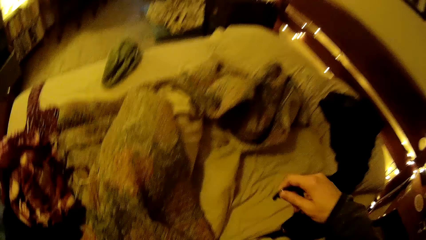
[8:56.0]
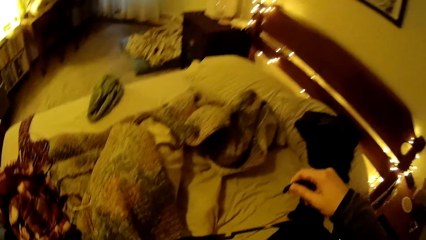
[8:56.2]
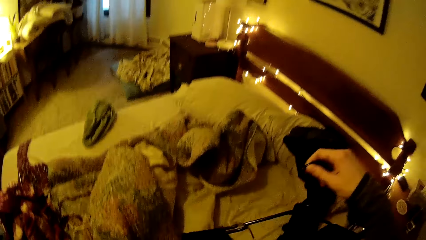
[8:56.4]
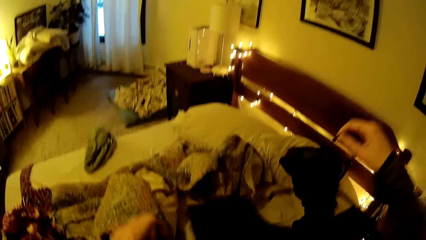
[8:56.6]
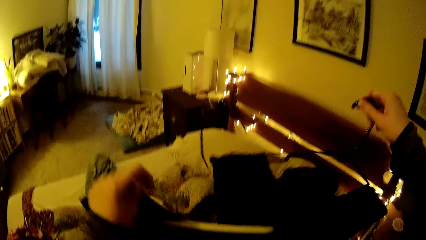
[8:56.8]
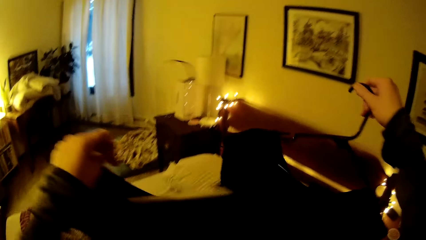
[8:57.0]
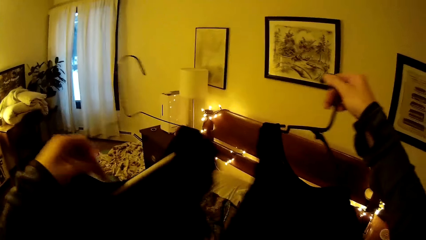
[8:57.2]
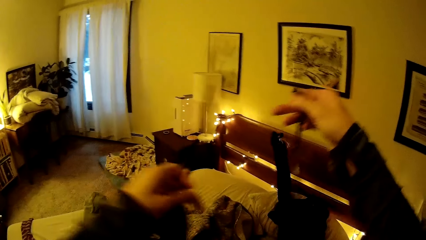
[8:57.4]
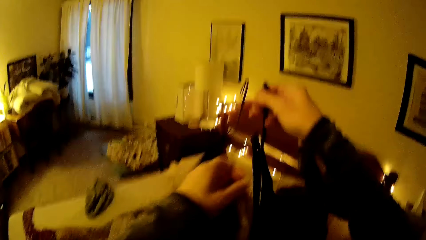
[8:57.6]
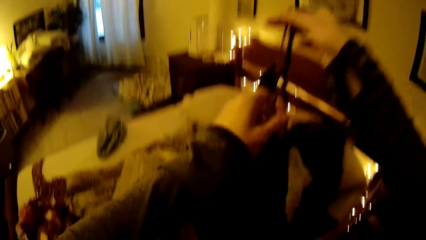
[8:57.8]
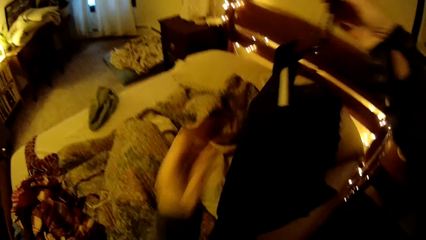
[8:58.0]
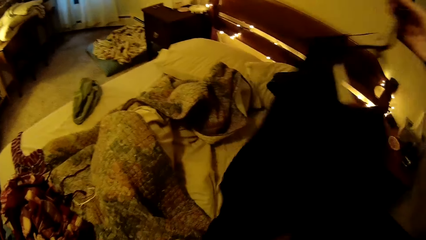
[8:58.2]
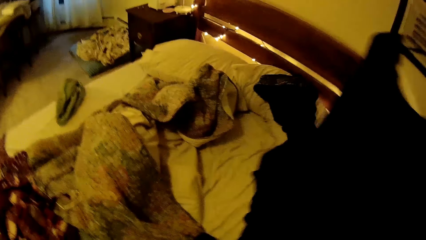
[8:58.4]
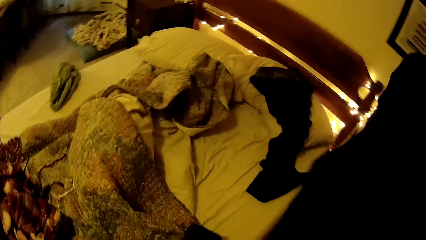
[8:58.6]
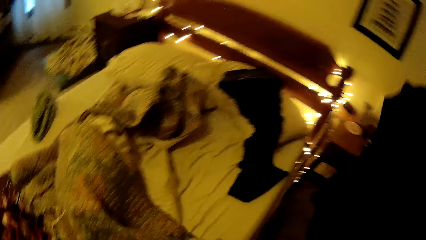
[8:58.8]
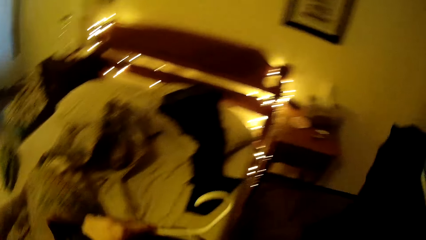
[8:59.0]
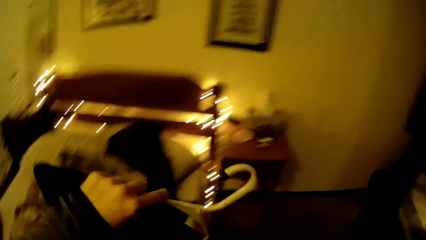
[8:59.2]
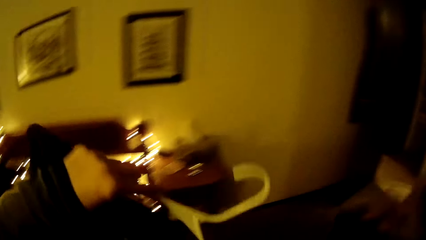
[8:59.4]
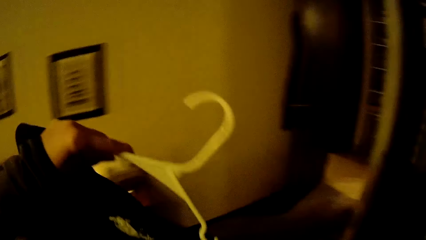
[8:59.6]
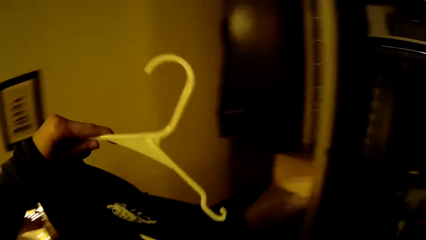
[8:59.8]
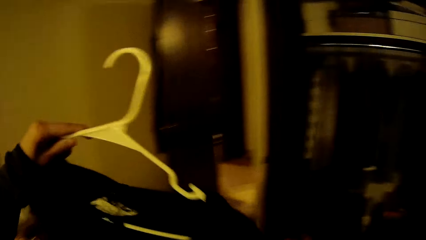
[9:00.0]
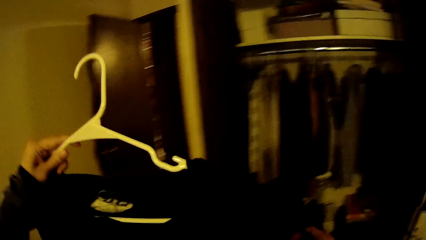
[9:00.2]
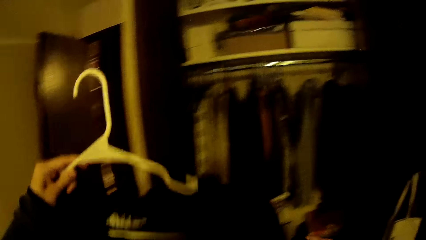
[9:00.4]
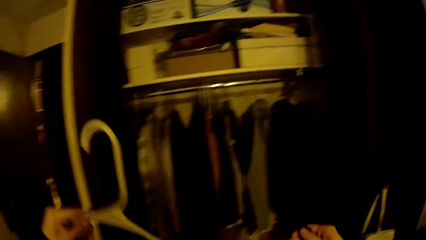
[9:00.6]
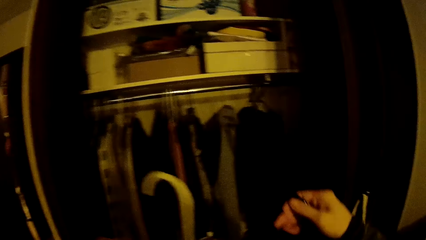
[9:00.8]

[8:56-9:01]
The camera wearer holds pieces of cloth. She transfers the cloth from her left hand to her right hand. She looks around a room. She holds the piece of cloth.

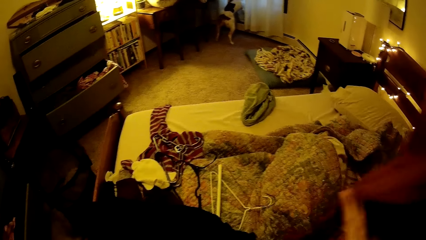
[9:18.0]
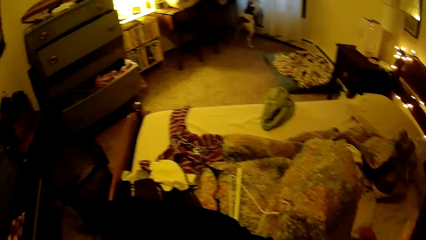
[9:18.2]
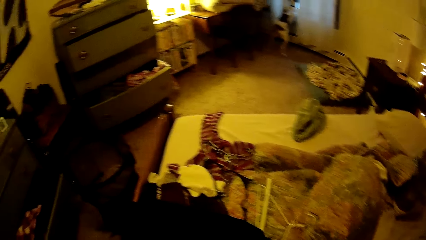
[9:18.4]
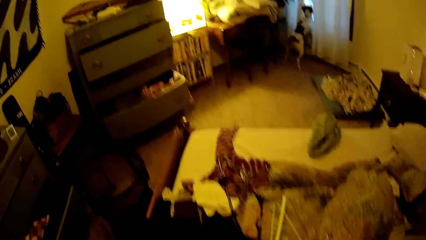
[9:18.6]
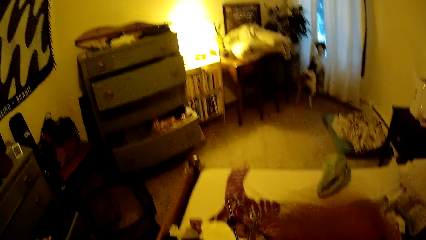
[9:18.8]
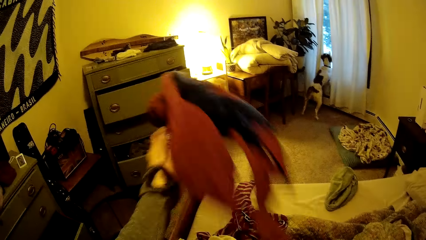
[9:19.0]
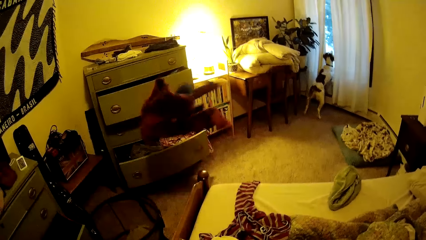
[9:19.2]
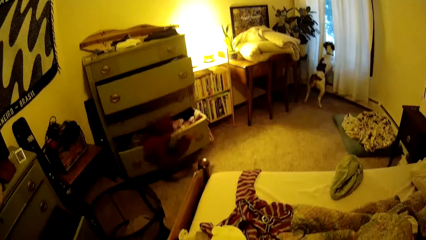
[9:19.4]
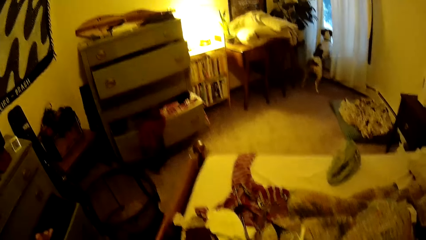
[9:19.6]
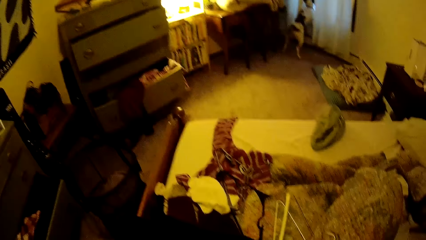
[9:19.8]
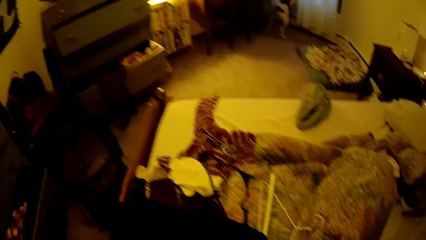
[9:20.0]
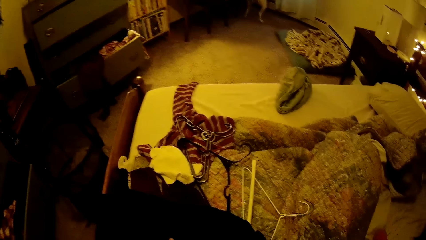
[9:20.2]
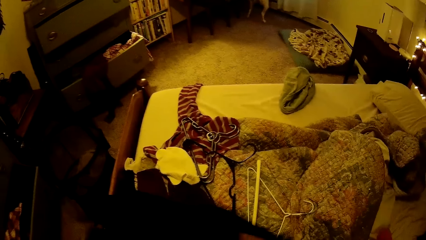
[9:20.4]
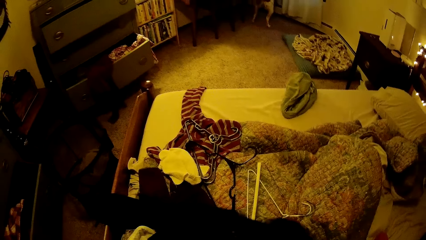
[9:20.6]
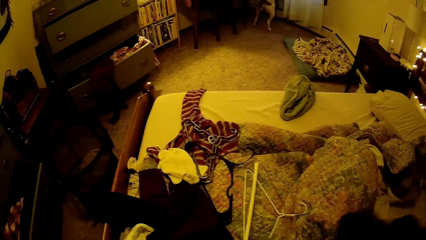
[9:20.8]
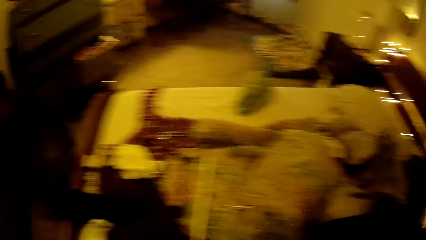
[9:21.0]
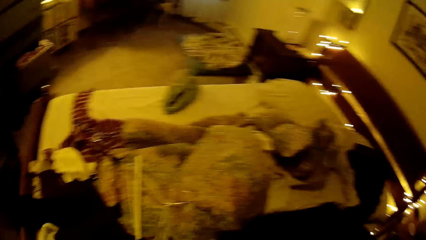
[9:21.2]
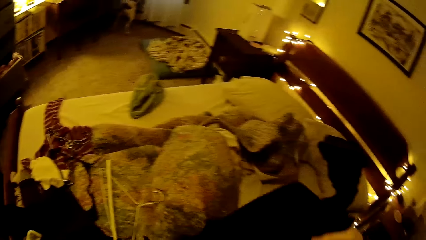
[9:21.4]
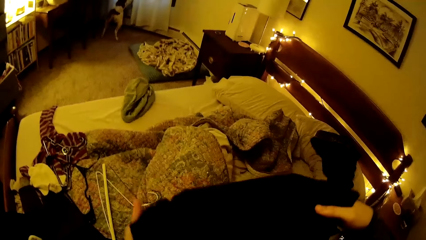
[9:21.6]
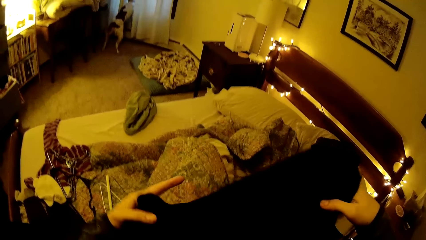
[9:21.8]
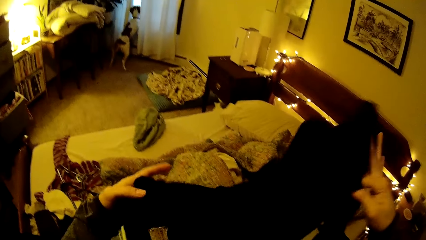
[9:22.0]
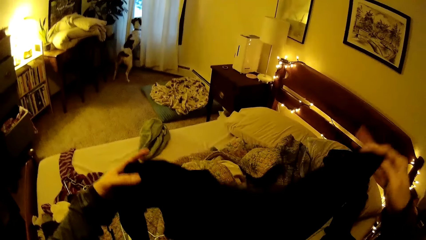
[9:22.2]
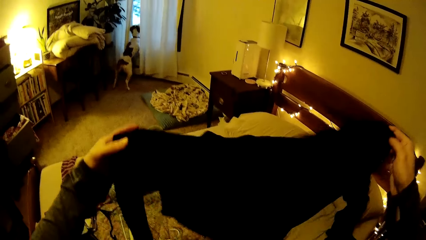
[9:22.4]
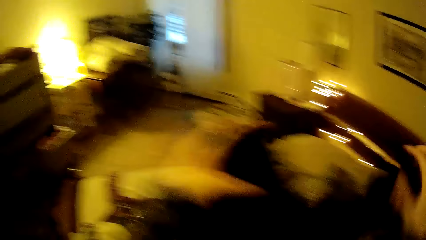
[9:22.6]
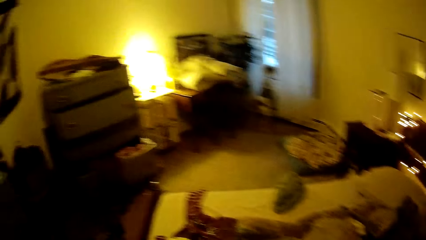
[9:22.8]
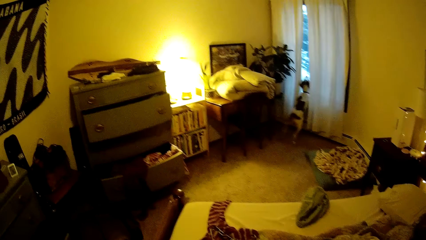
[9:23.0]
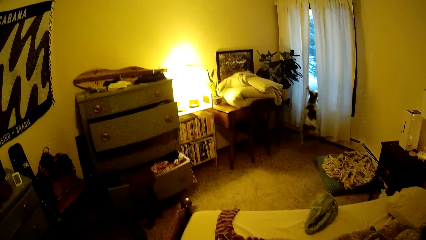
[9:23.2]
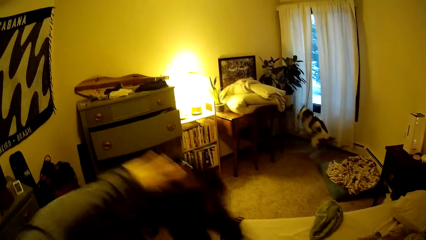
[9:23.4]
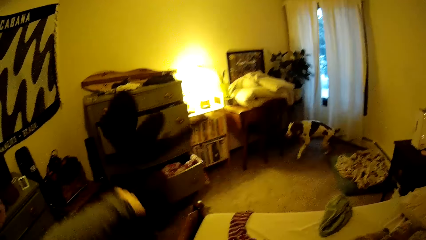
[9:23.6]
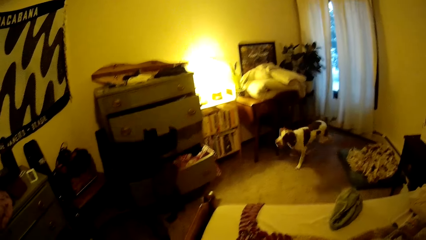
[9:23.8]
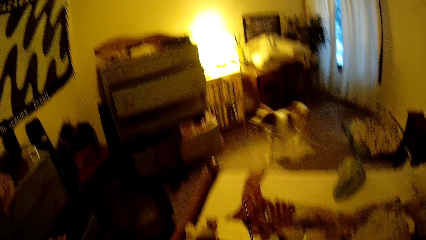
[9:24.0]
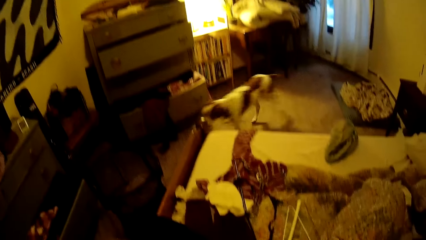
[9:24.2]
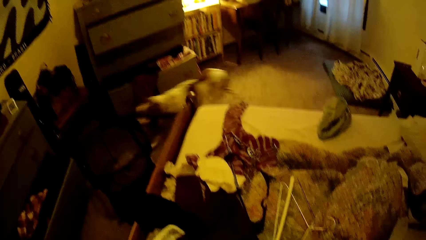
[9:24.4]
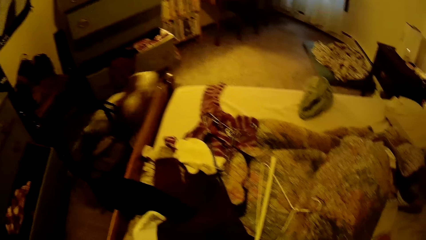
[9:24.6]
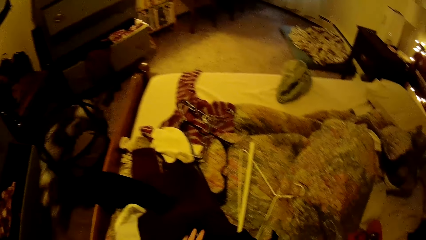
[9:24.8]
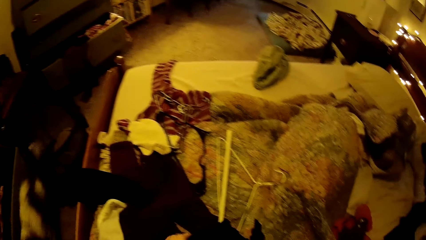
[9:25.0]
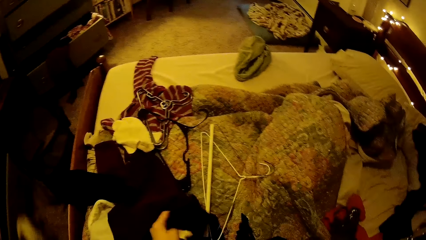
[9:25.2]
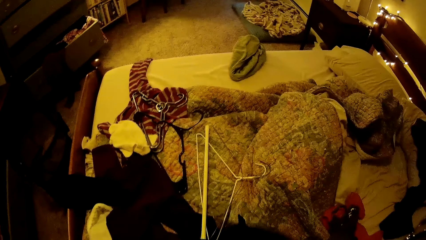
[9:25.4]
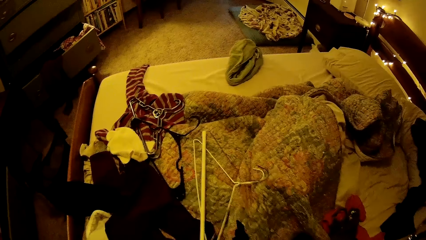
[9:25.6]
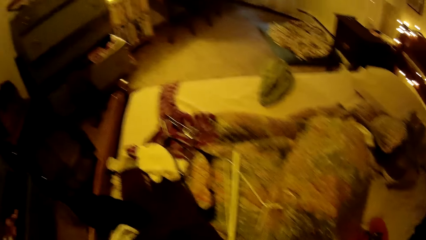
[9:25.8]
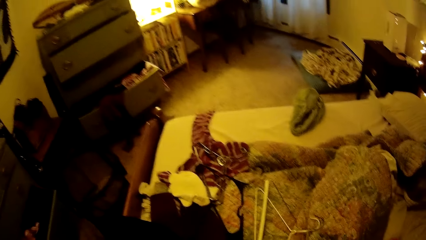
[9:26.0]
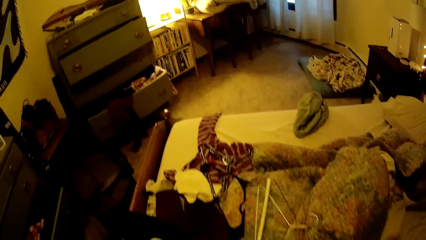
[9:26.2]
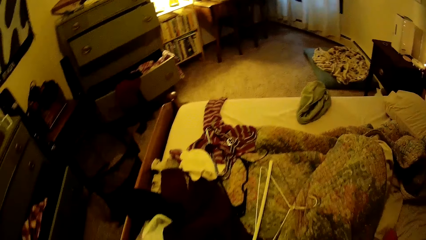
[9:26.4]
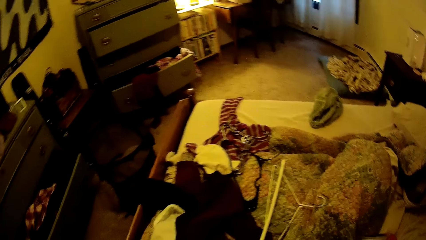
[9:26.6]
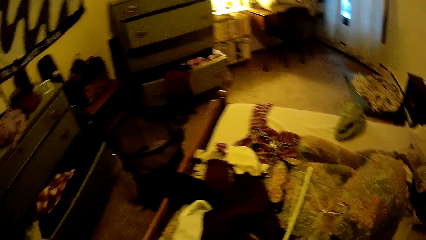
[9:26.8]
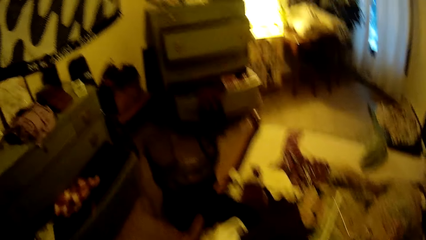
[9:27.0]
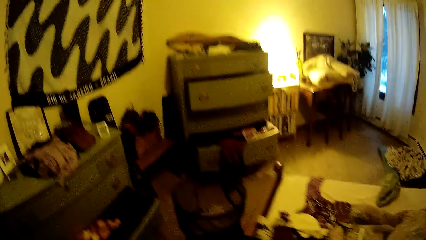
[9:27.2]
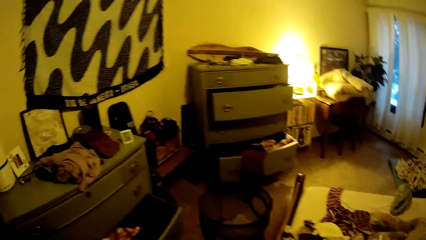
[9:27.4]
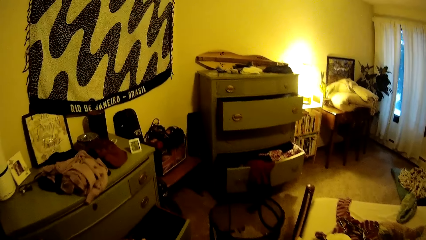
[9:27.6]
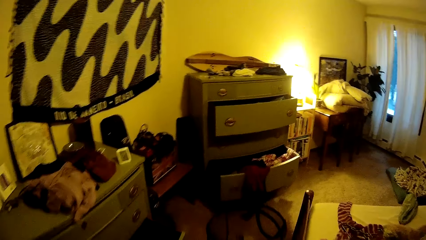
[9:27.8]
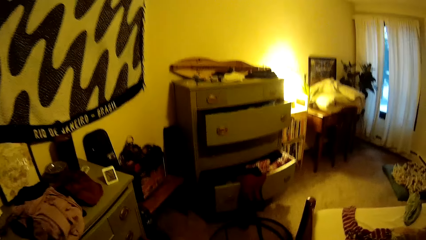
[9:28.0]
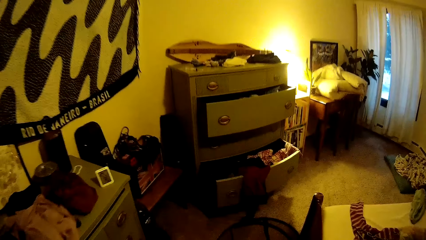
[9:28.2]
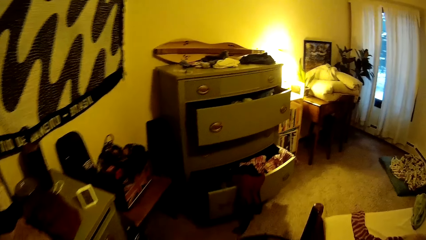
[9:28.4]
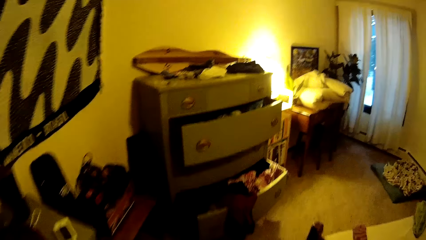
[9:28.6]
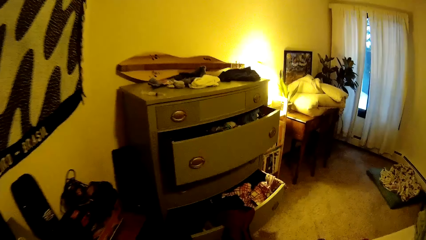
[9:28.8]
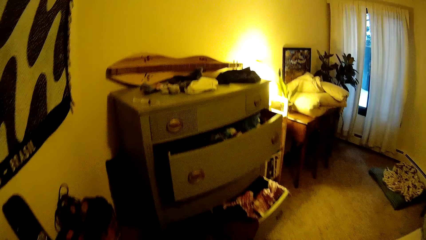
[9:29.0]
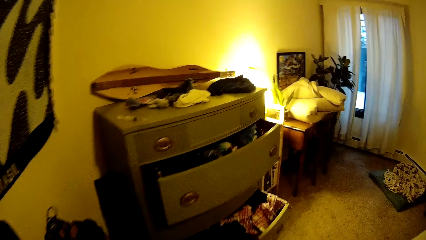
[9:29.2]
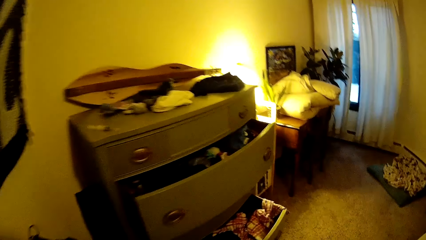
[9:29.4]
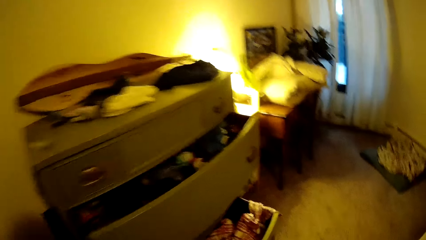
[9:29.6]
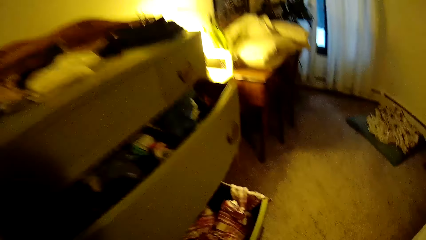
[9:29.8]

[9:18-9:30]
The camera wearer flings the clothes into the drawer with her left hand. She picks a cloth from the bed. She holds a black top with both hands. She folds the cloth. She flings the black top into the drawer with her left hand. She picks a cloth from the bed.
